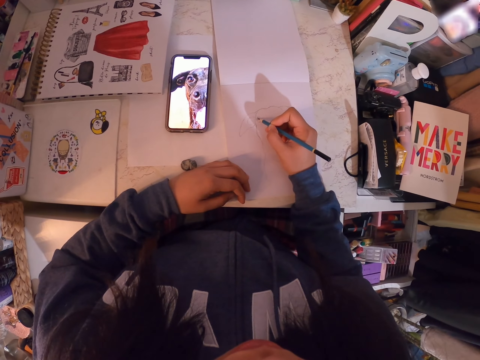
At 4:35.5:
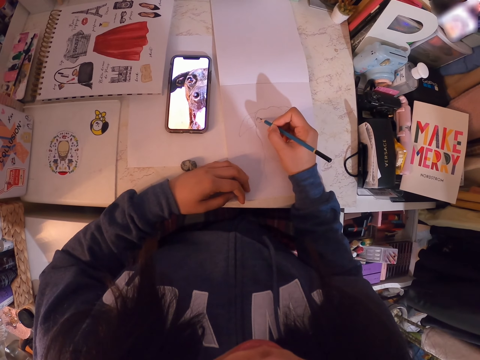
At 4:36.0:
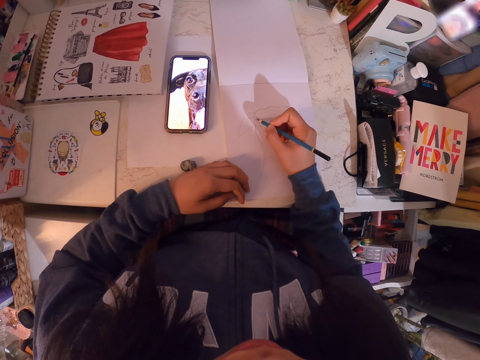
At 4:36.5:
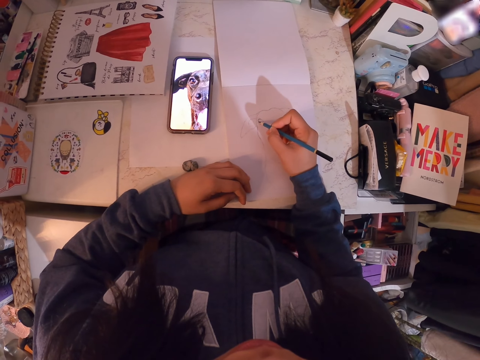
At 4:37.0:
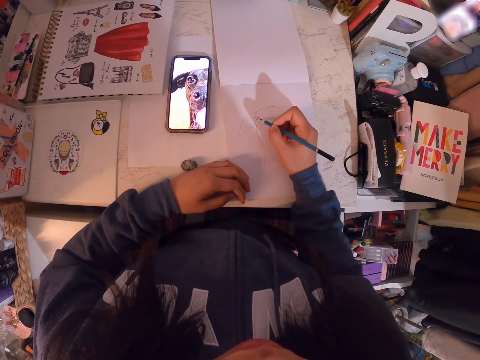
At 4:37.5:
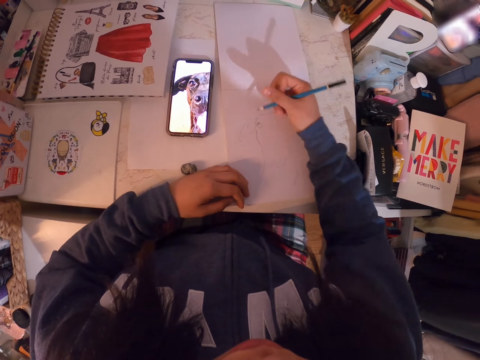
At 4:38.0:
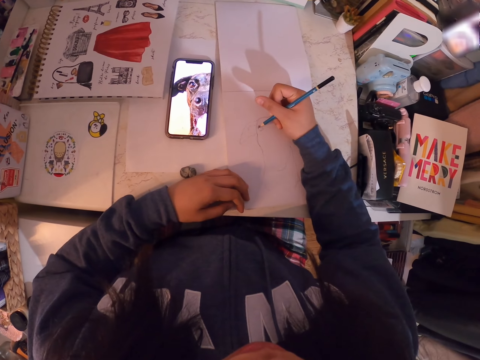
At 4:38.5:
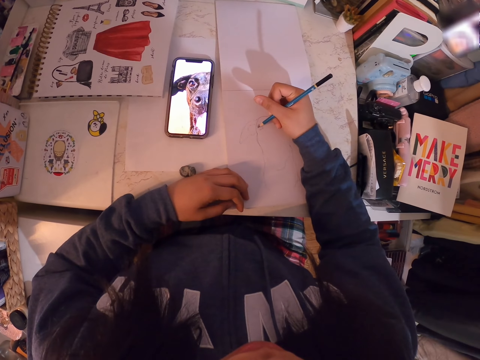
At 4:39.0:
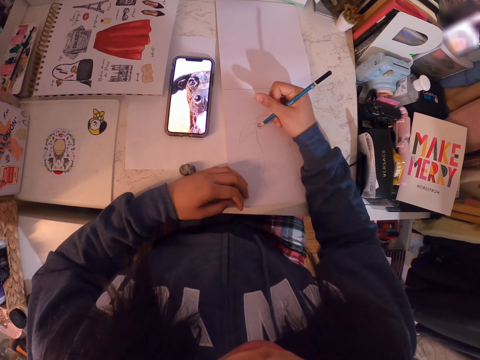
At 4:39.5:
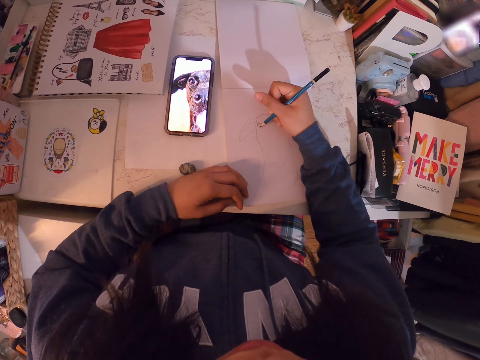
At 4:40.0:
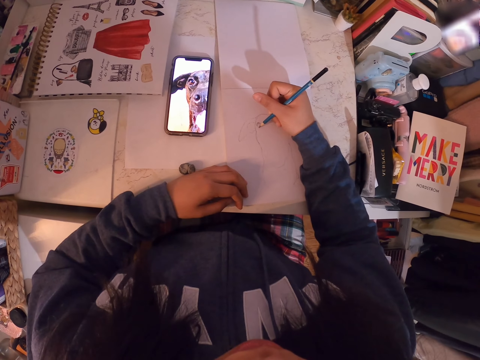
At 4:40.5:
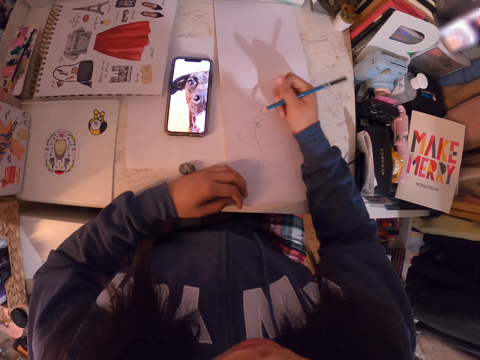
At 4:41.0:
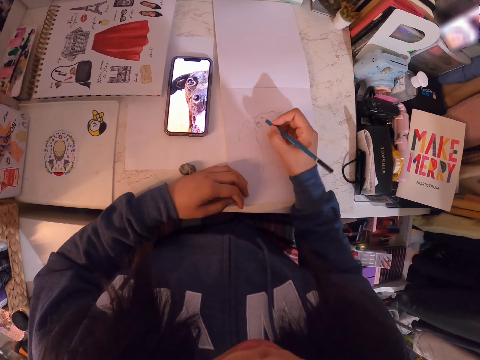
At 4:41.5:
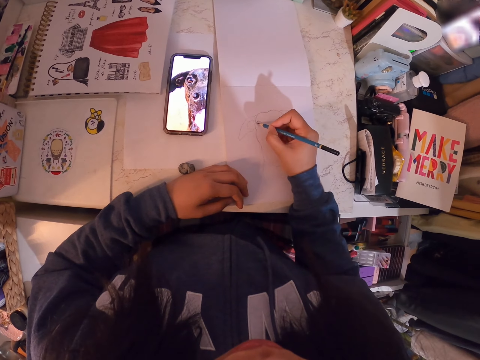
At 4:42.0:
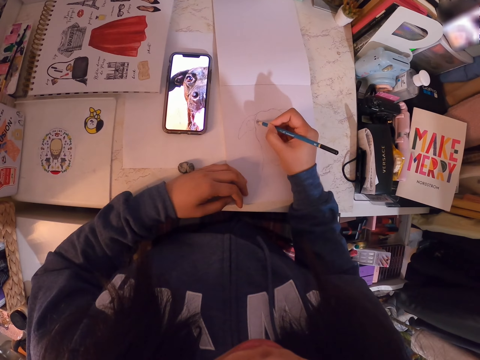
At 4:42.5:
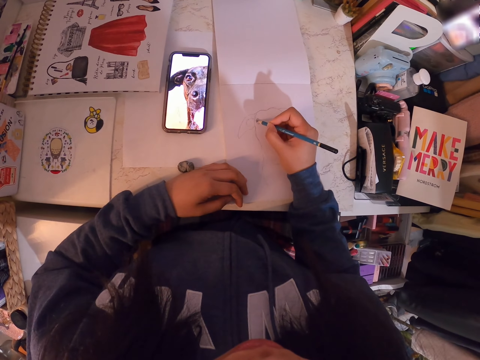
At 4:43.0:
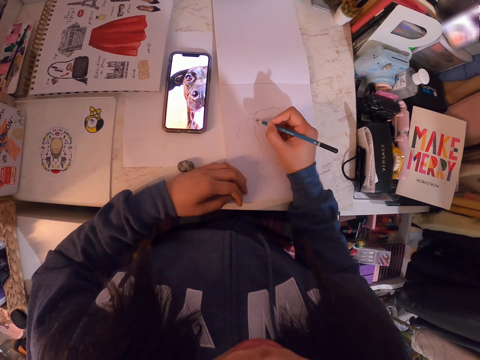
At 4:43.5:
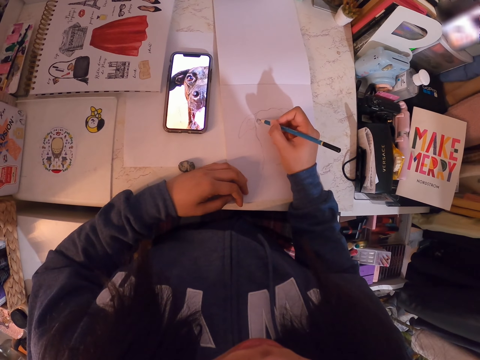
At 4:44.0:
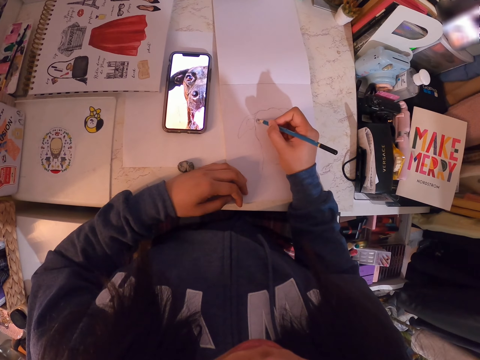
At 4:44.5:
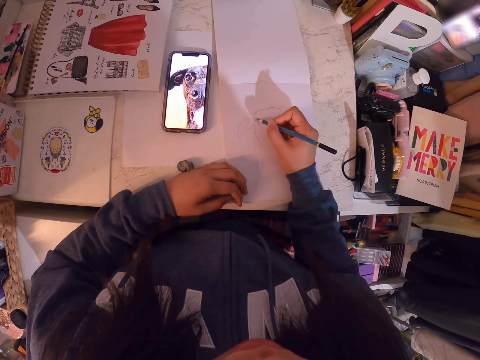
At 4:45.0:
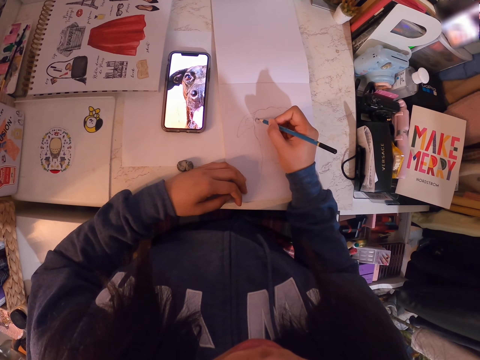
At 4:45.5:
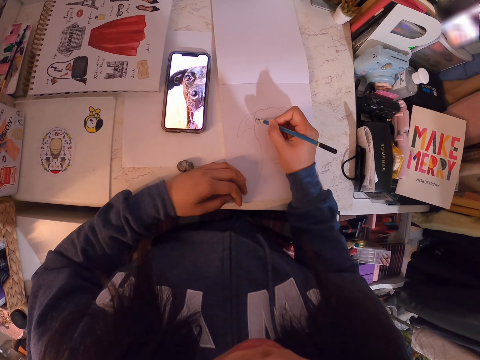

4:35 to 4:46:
The camera wearer turns the pencil. They draw on the book.

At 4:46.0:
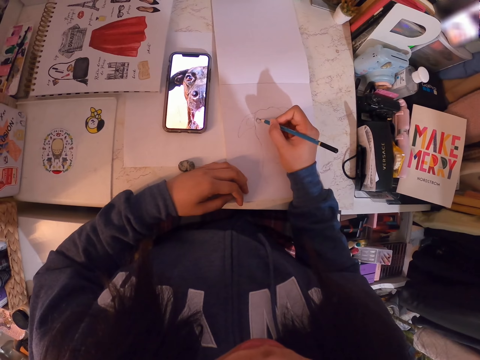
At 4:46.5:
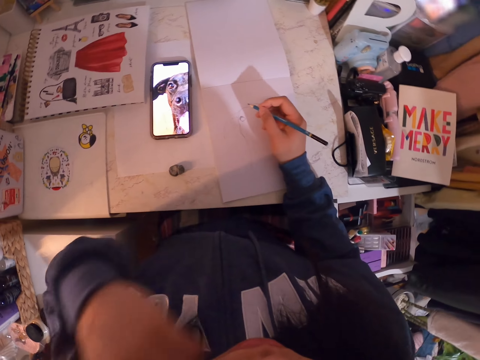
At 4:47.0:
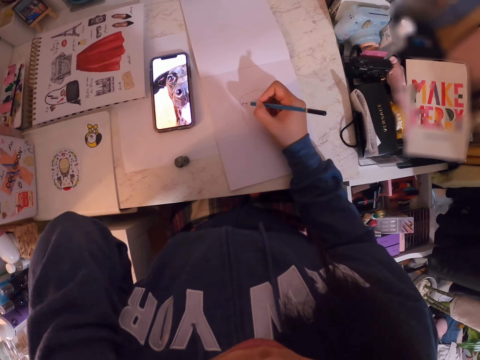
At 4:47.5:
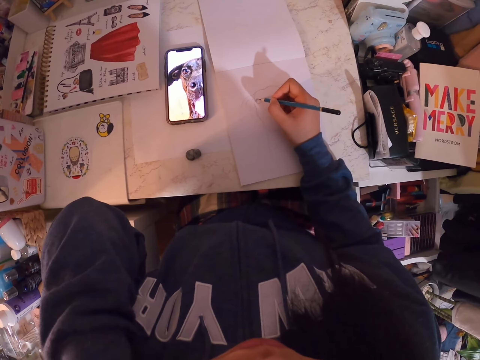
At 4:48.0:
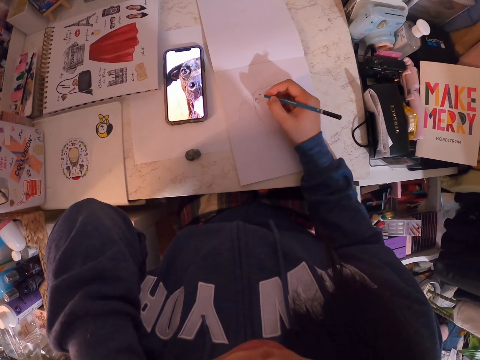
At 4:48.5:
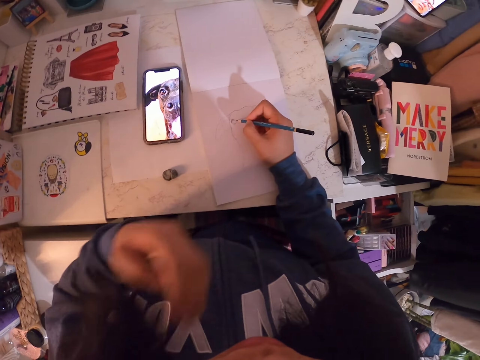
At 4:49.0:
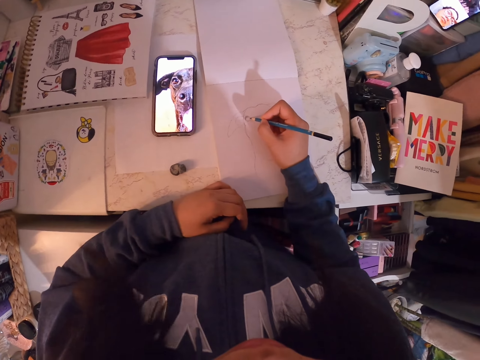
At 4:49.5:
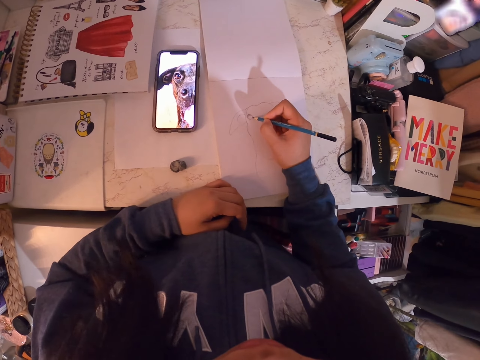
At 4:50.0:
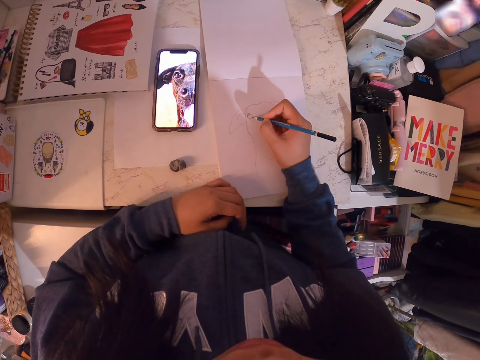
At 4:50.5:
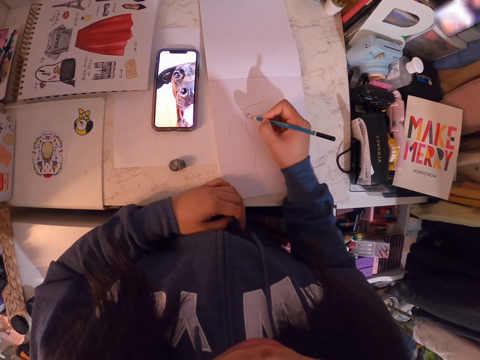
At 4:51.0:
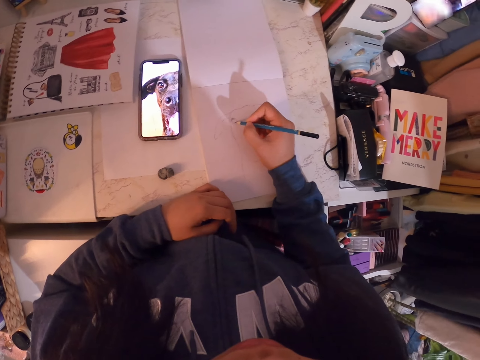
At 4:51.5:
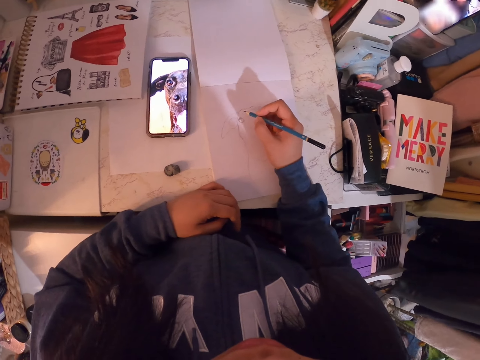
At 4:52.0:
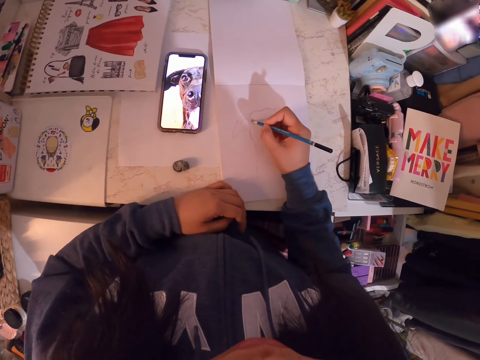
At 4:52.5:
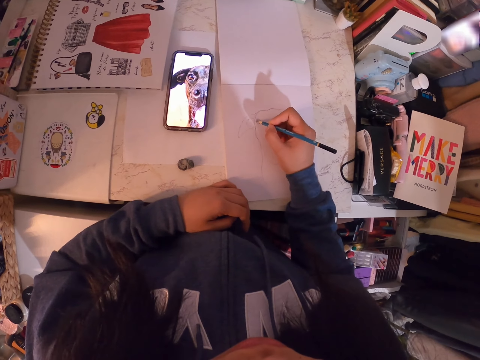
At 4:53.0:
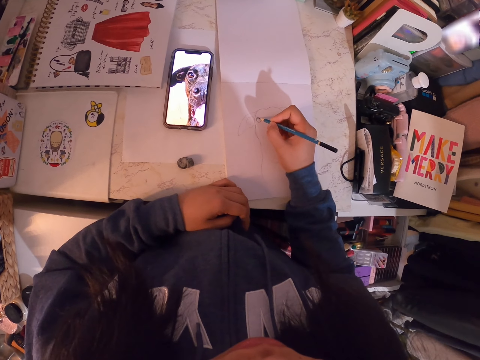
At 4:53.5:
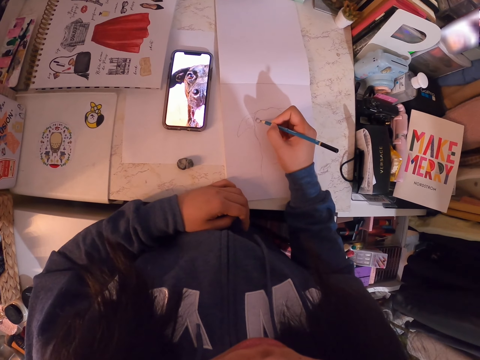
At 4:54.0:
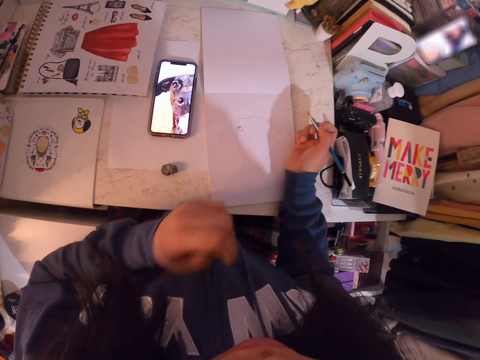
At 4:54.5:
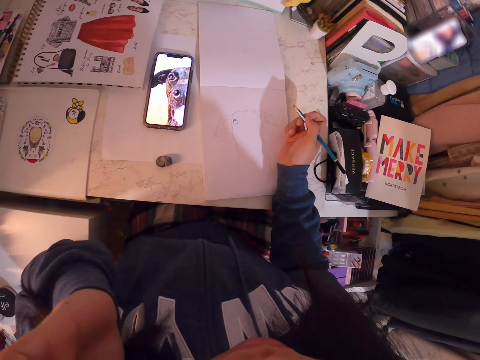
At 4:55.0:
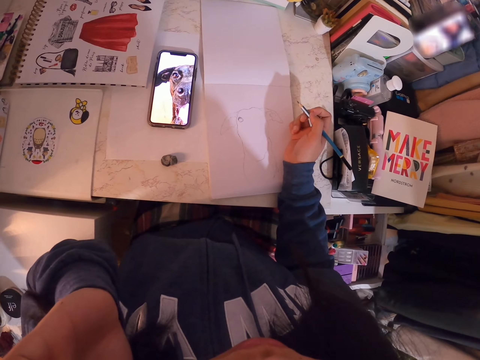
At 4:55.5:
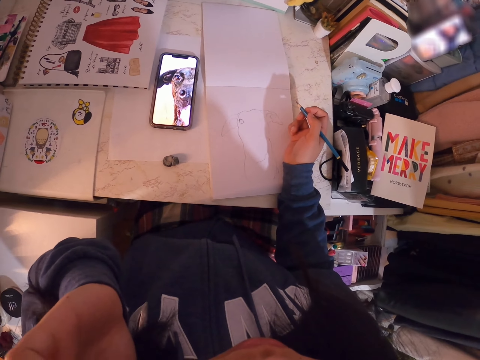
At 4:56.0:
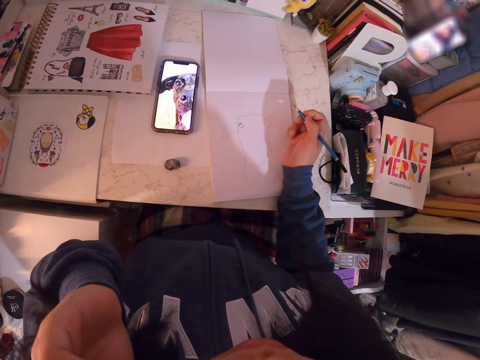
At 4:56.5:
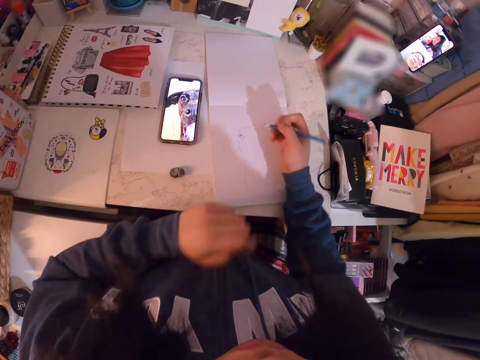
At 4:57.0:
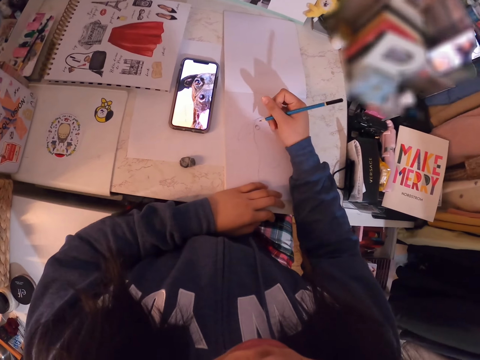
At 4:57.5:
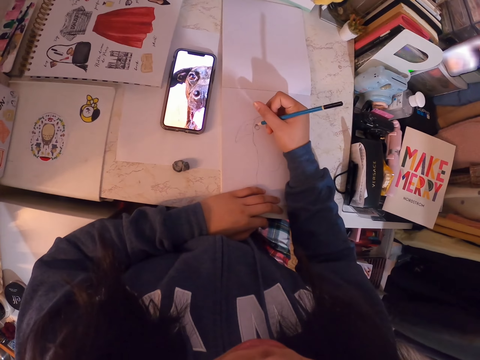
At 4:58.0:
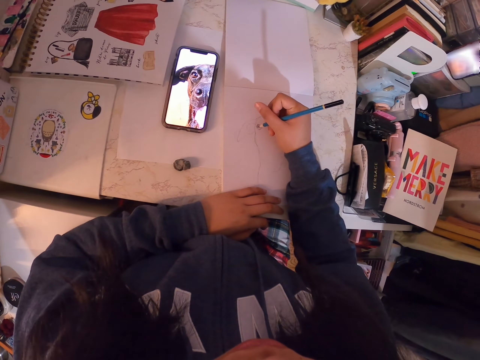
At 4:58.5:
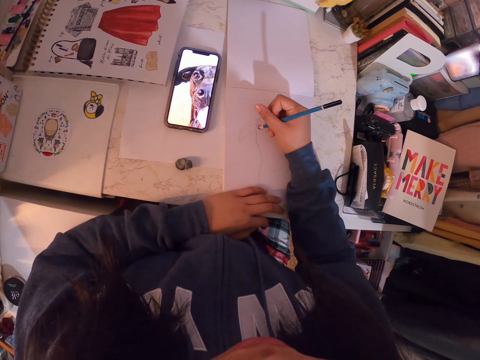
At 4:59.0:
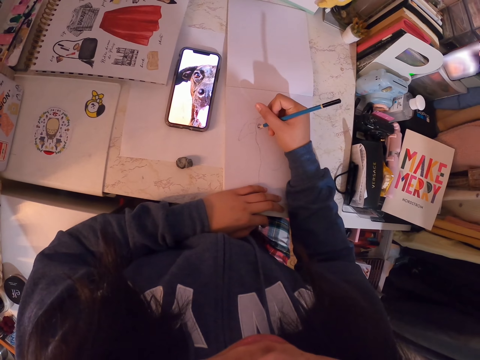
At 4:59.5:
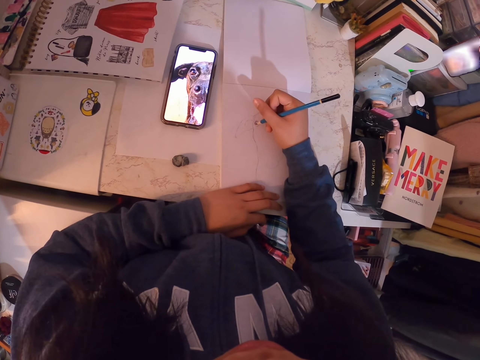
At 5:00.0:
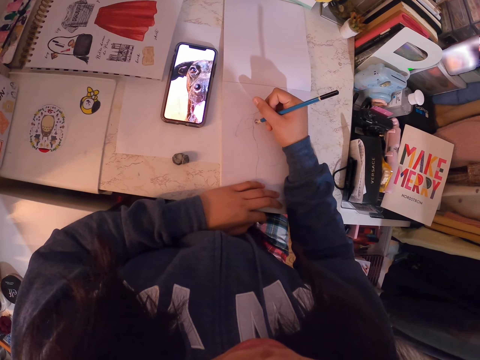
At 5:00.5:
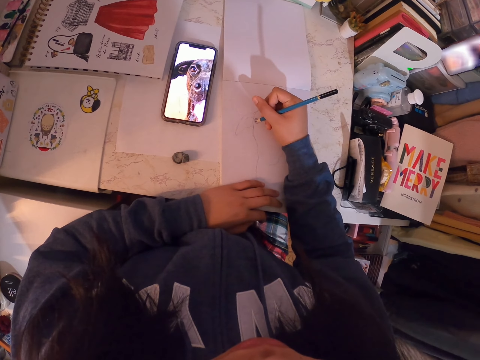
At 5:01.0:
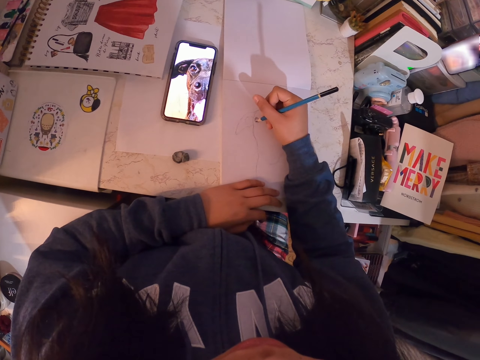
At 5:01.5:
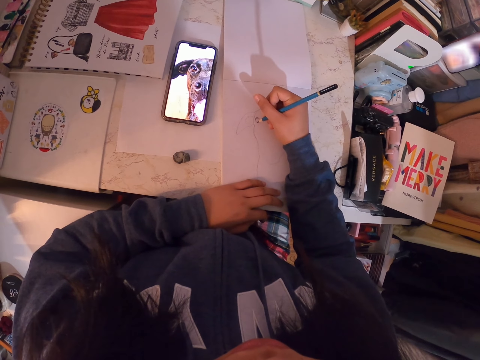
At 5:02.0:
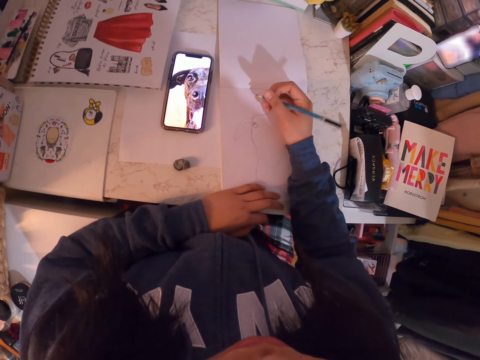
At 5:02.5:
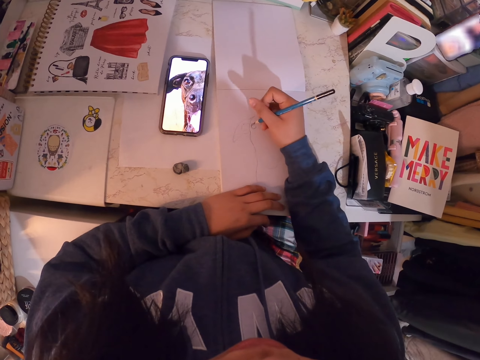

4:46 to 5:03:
The camera wearer scratches part of her body. She lifts the hand. She draws in the art book with the art pencil. She puts the hand on the table. She scratches part of her body, lifts the hand, and holds the pencil. She puts the hand on the table. She draws in the art book with the art pencil.
